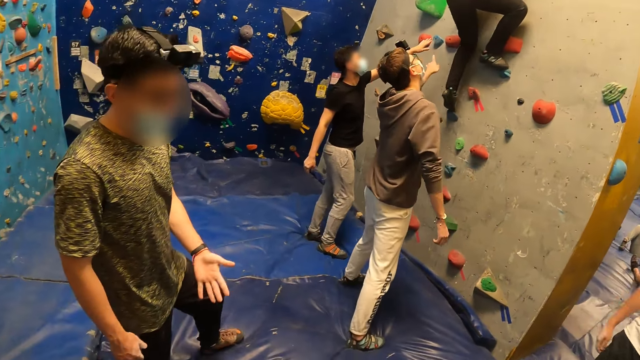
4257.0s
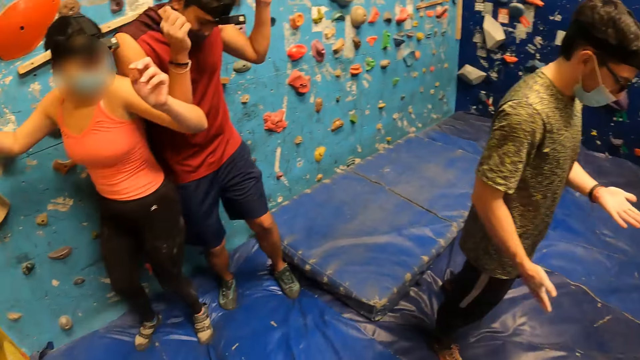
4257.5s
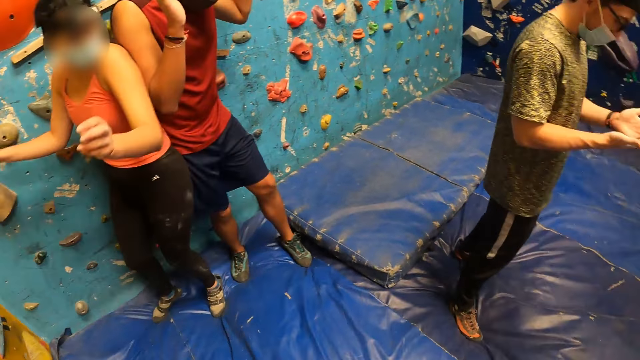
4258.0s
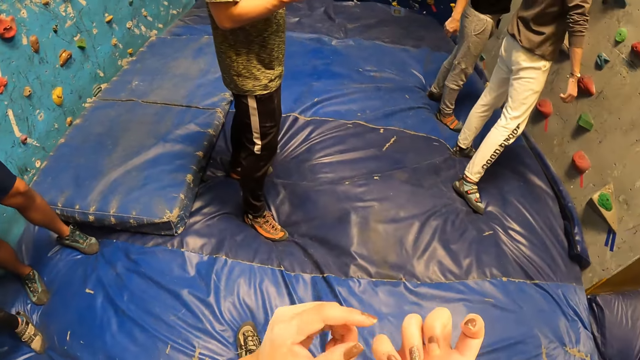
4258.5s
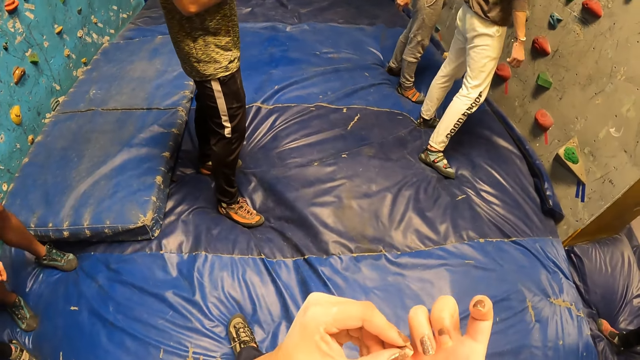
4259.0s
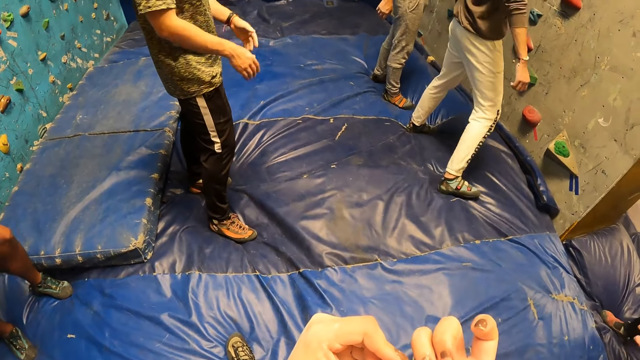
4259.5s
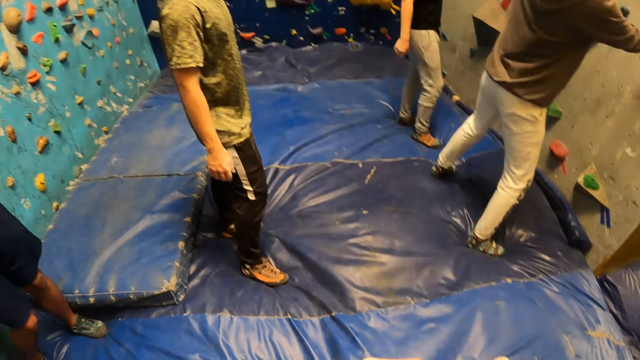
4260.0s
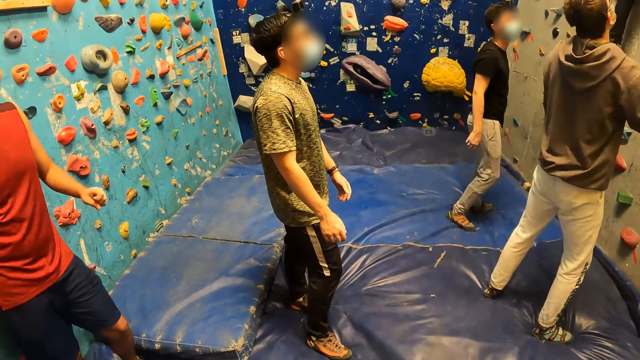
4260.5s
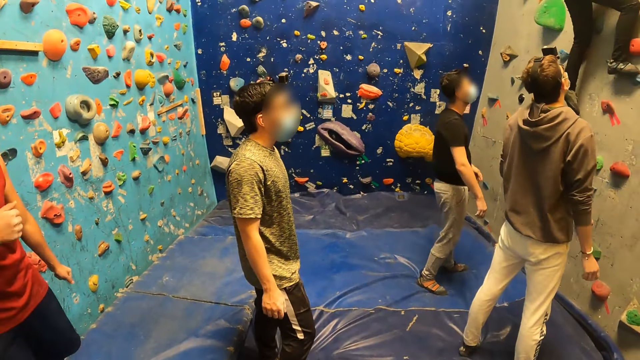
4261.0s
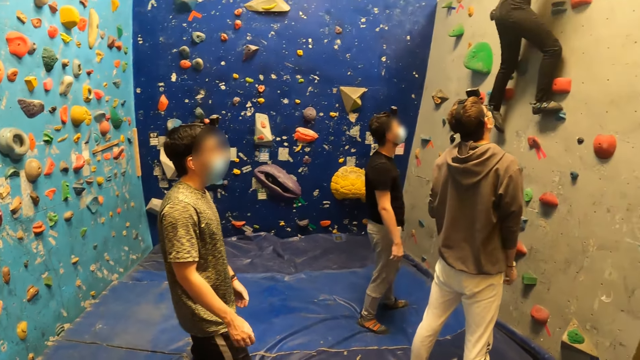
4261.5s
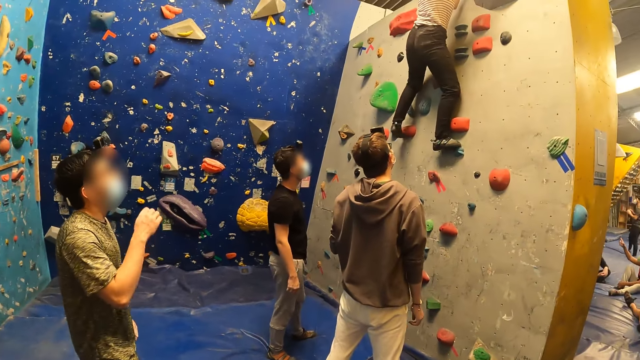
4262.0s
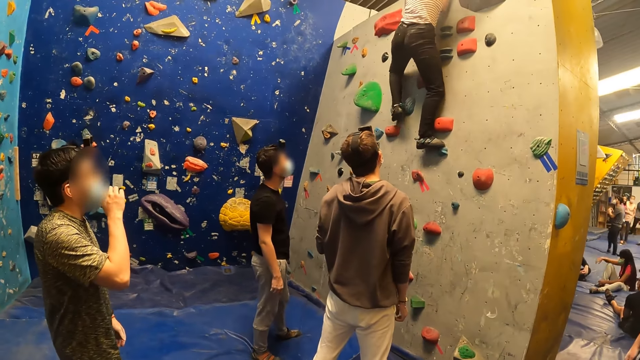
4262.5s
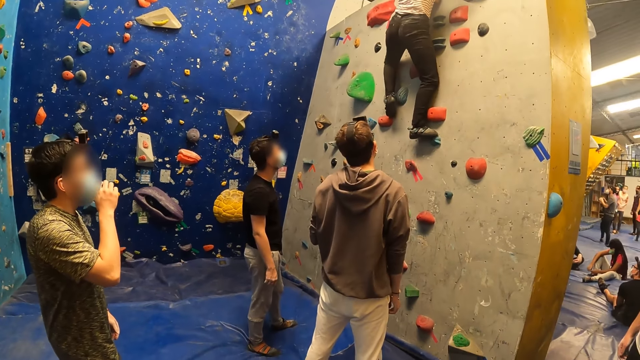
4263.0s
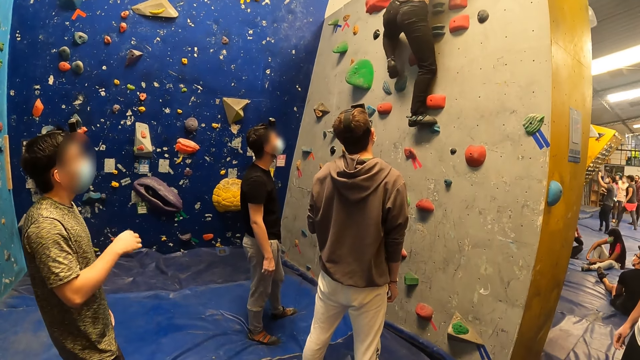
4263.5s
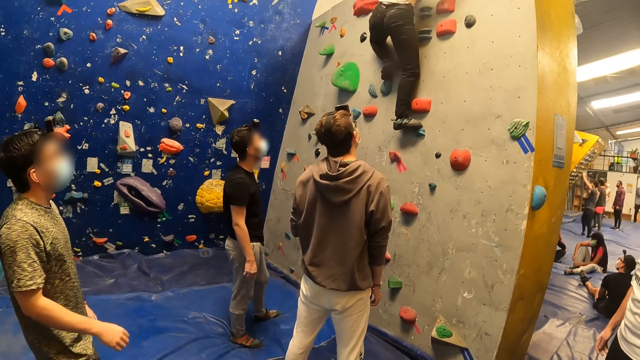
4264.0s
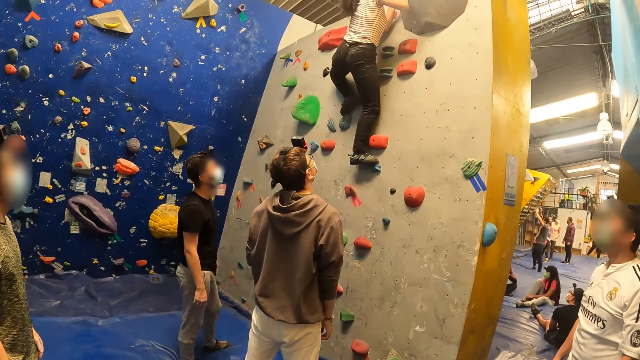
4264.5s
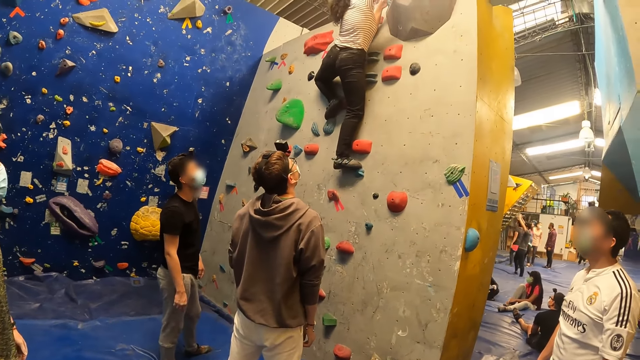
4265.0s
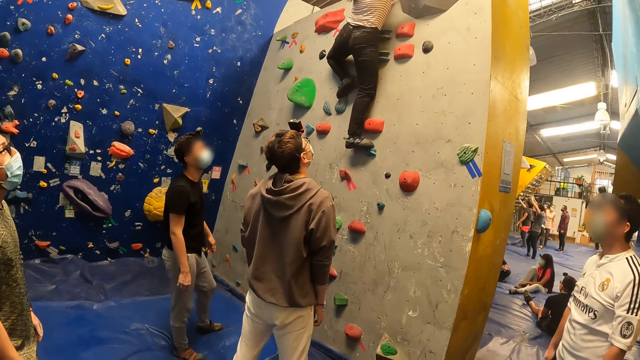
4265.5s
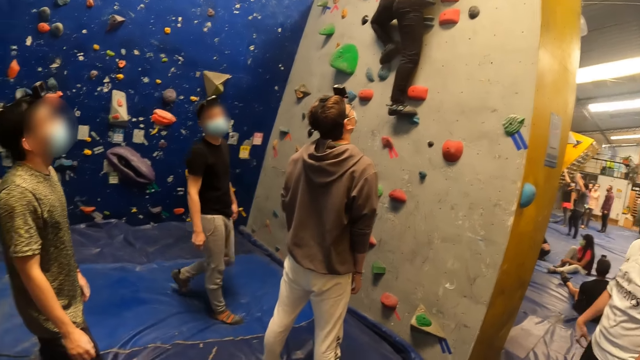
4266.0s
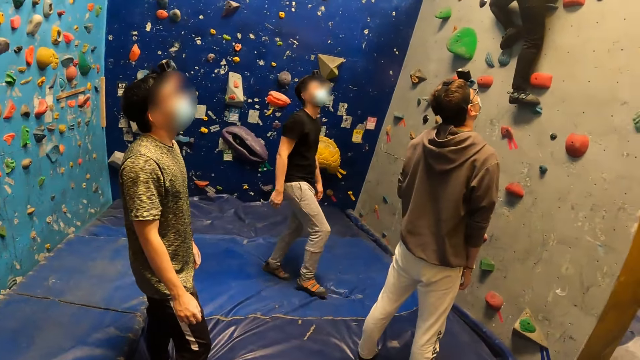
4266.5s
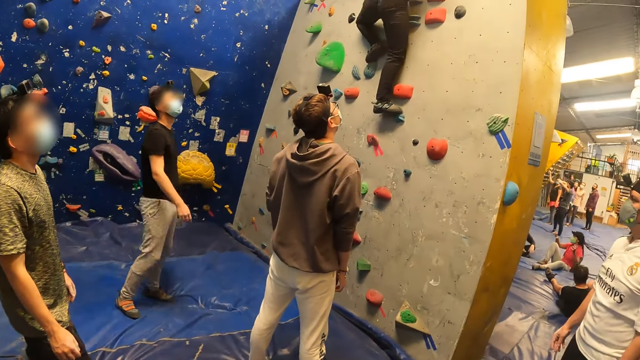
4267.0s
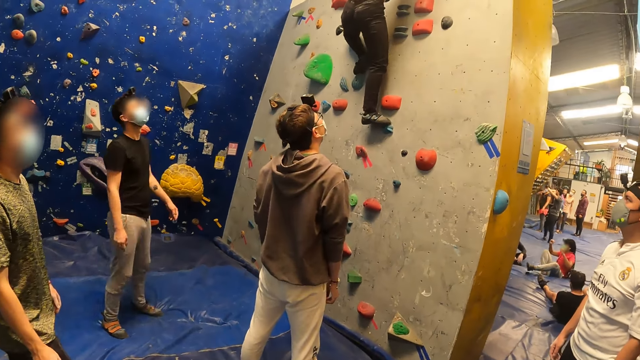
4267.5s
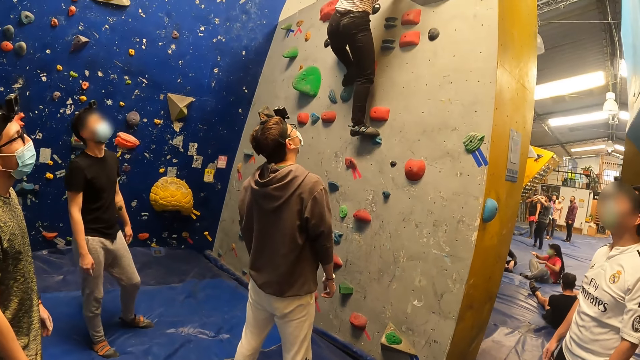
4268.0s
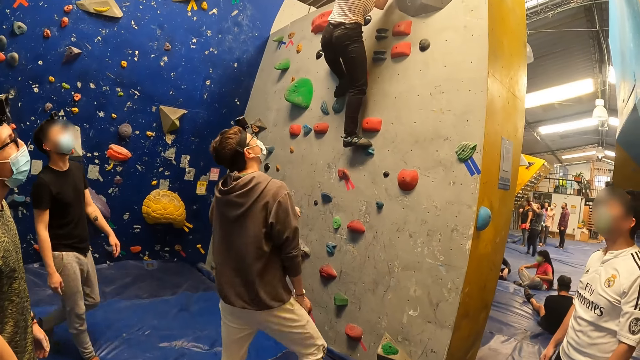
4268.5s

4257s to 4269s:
A person dances.

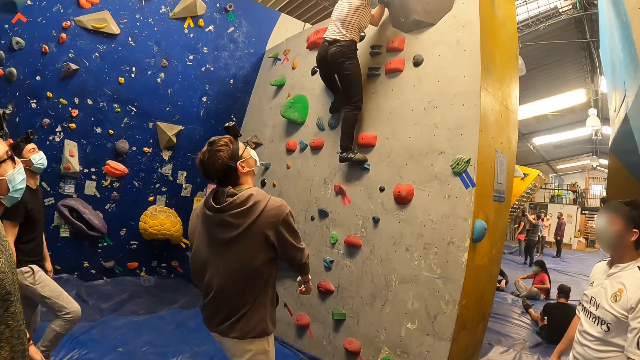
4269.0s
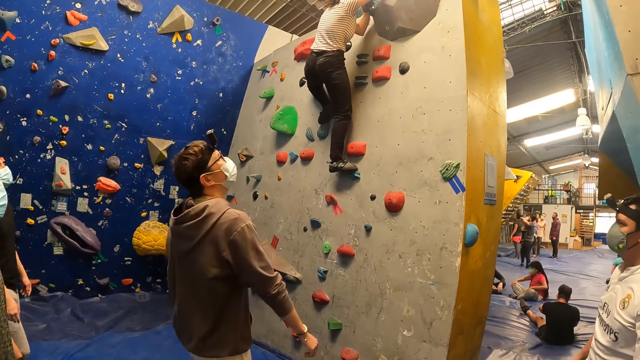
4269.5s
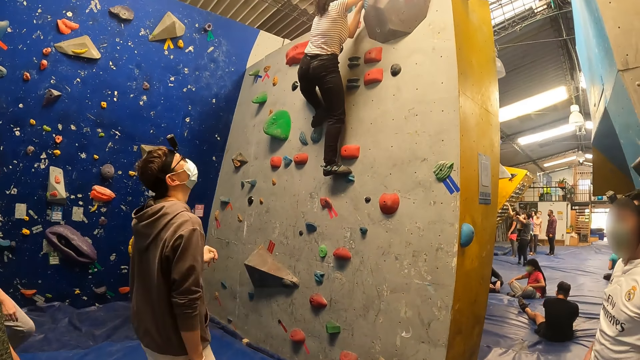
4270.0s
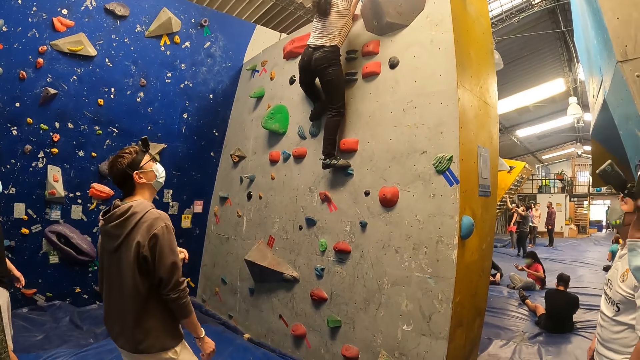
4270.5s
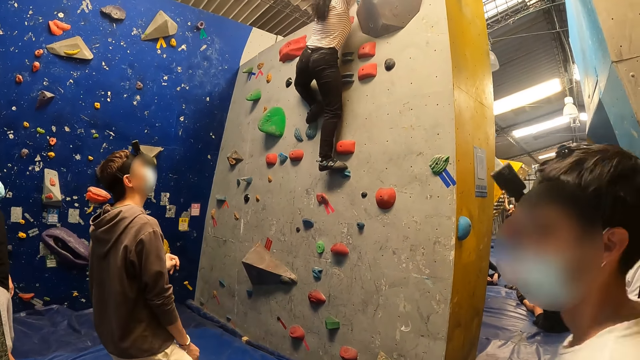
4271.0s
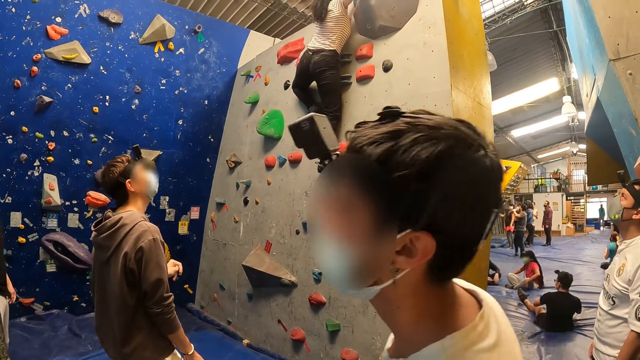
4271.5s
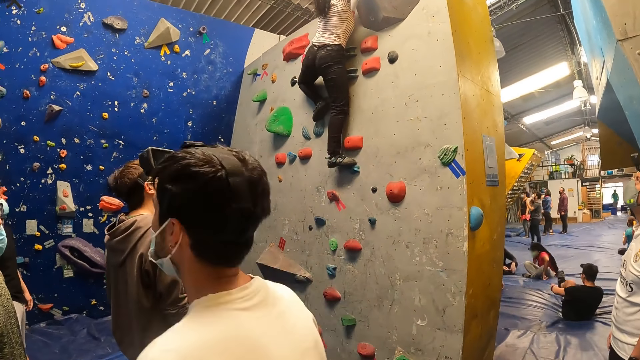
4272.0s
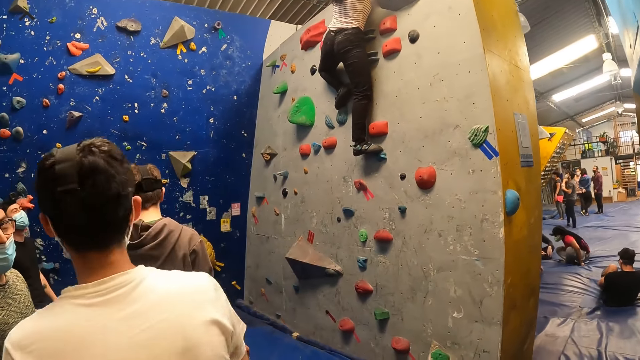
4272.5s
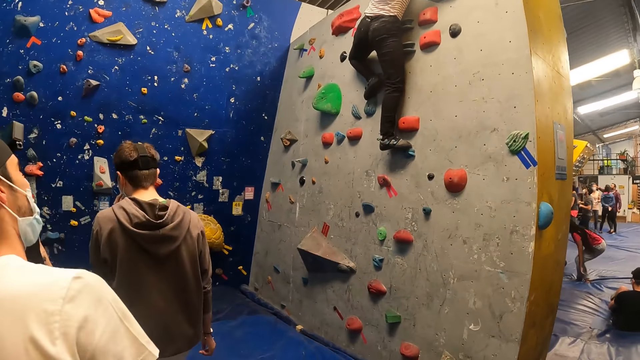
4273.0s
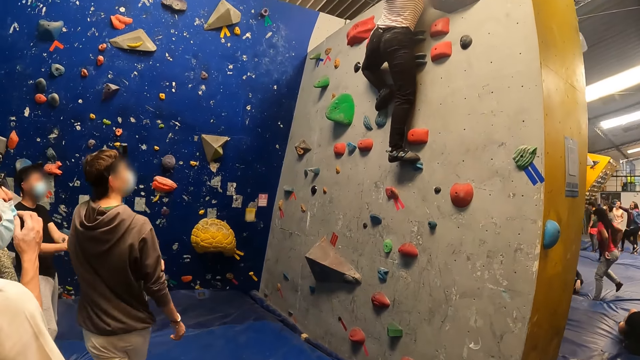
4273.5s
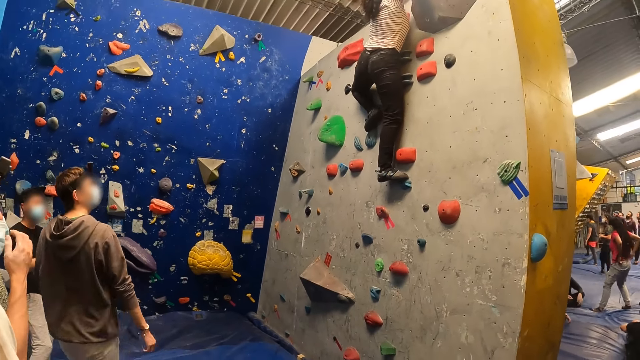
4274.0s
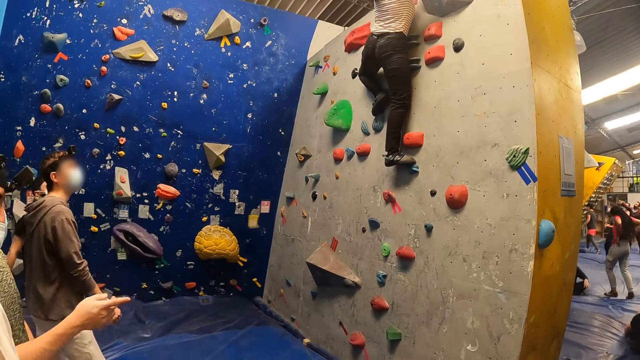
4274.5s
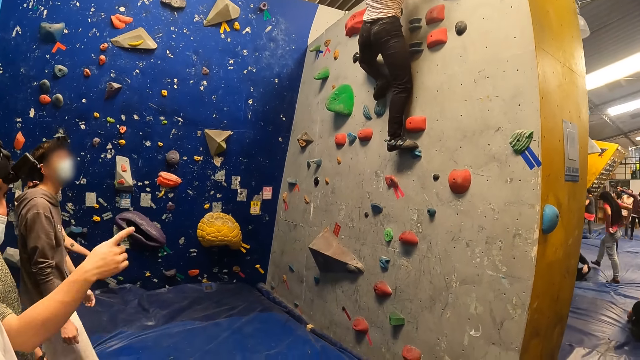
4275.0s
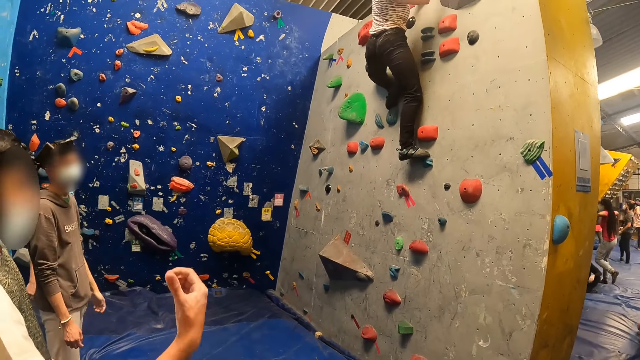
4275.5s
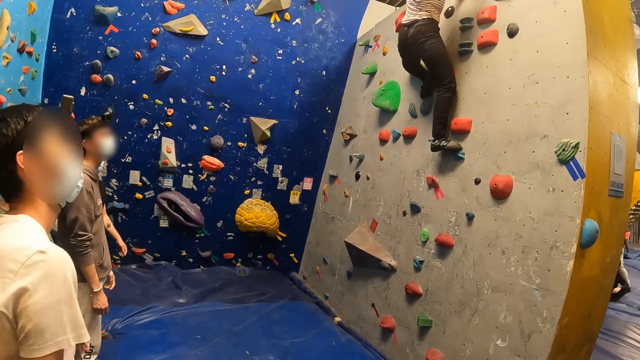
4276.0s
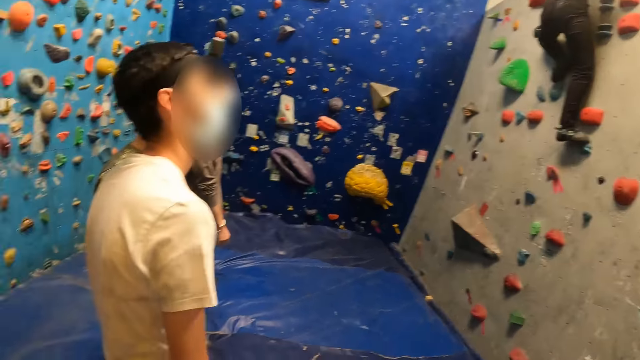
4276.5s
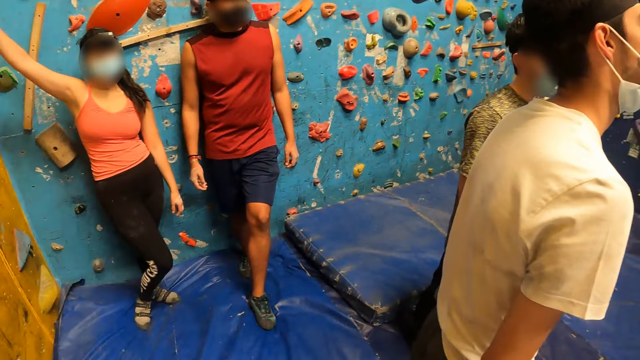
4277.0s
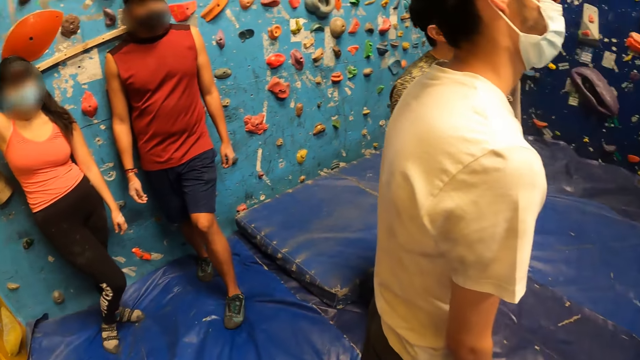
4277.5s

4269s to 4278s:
The camera wearer looks around.
